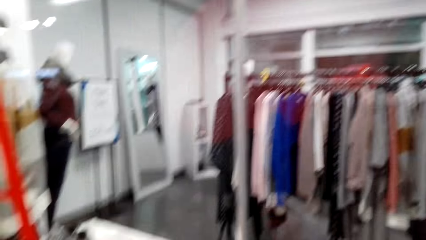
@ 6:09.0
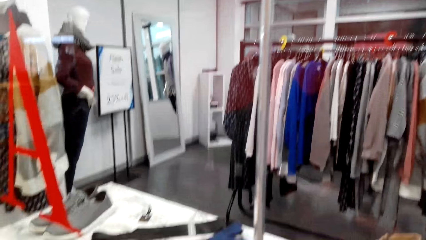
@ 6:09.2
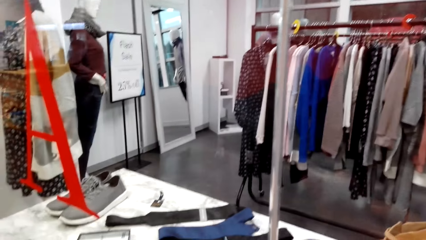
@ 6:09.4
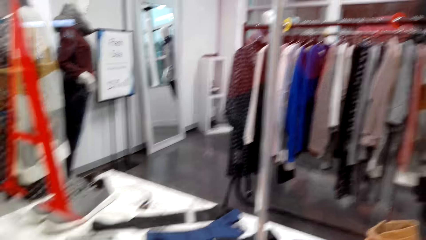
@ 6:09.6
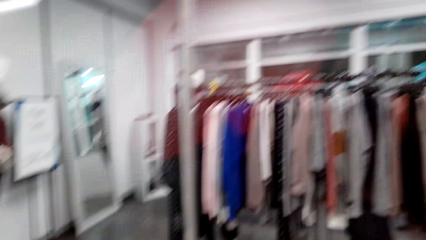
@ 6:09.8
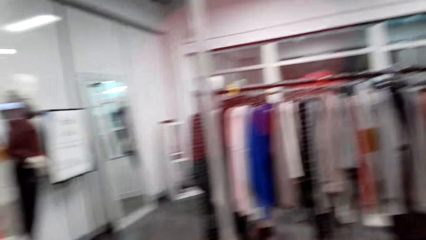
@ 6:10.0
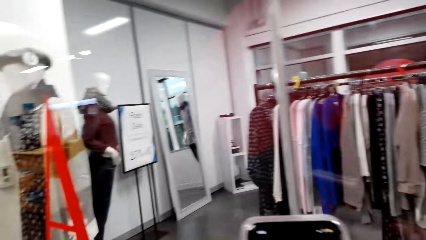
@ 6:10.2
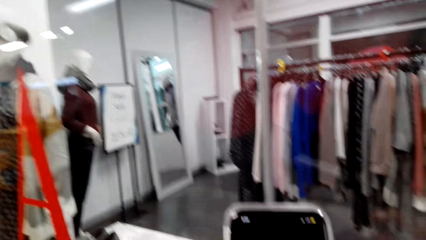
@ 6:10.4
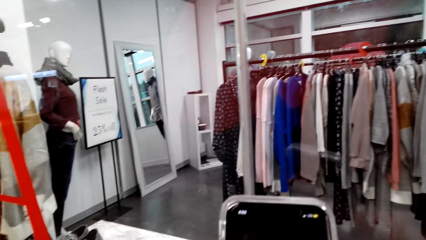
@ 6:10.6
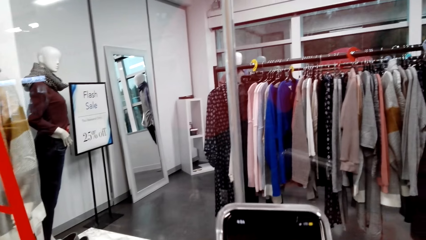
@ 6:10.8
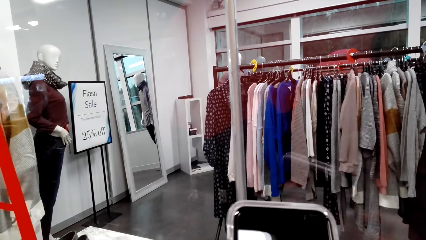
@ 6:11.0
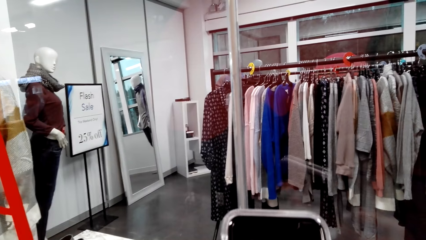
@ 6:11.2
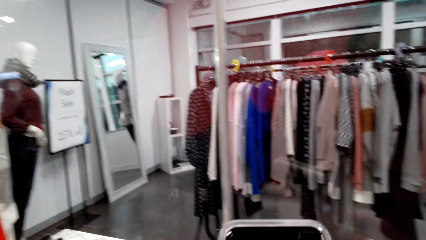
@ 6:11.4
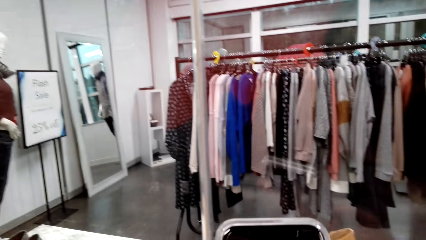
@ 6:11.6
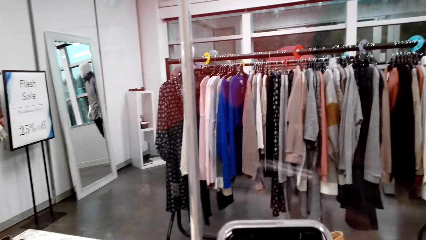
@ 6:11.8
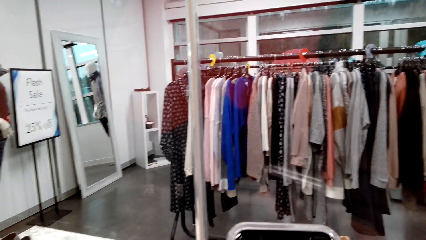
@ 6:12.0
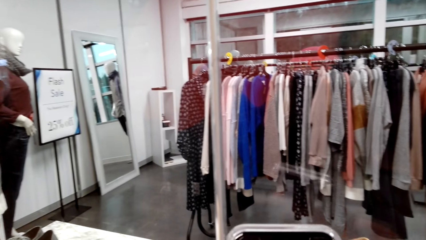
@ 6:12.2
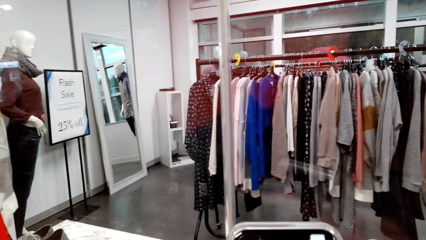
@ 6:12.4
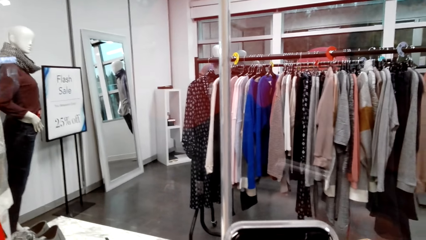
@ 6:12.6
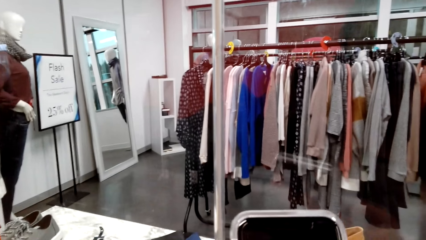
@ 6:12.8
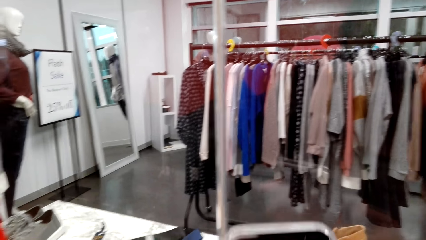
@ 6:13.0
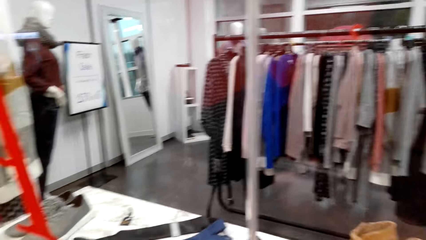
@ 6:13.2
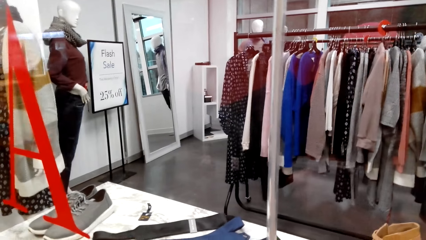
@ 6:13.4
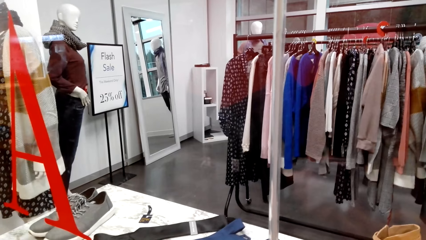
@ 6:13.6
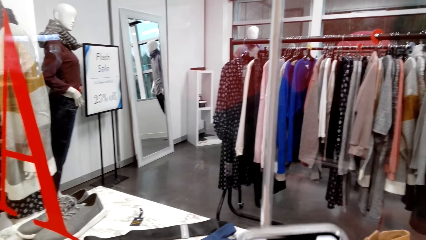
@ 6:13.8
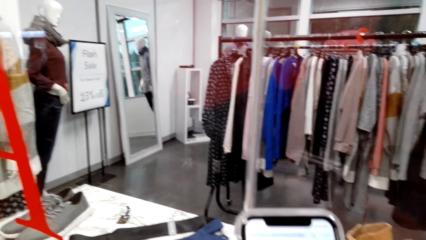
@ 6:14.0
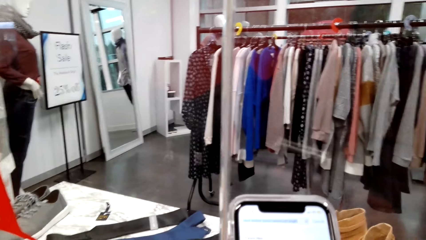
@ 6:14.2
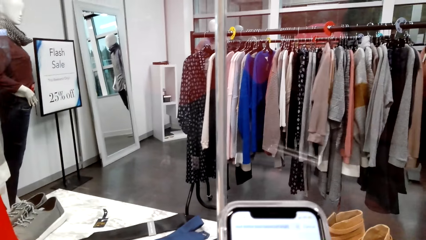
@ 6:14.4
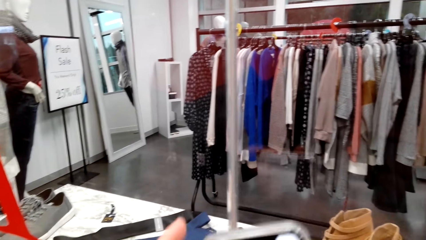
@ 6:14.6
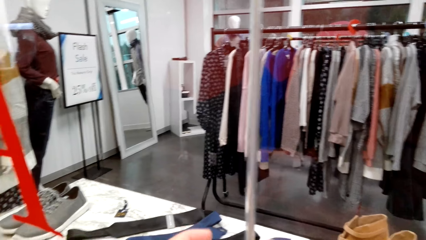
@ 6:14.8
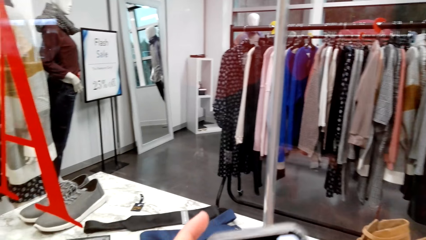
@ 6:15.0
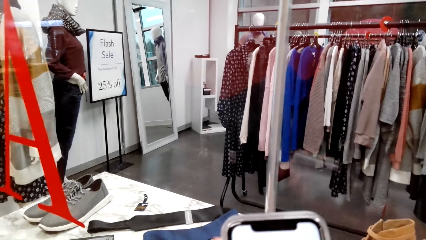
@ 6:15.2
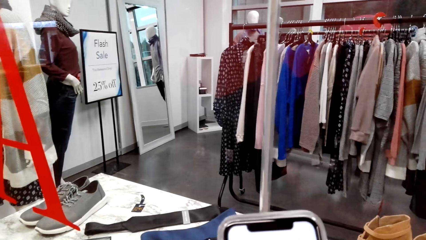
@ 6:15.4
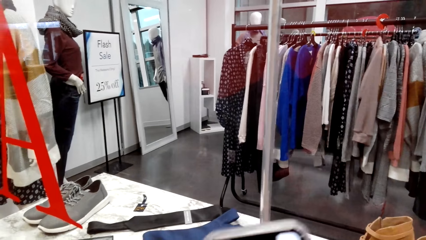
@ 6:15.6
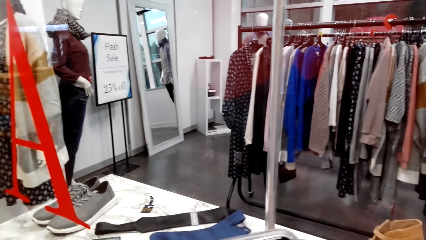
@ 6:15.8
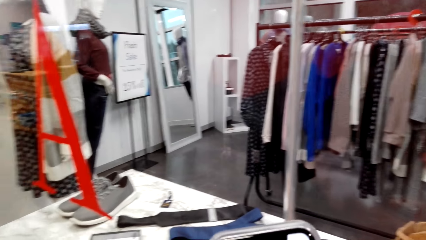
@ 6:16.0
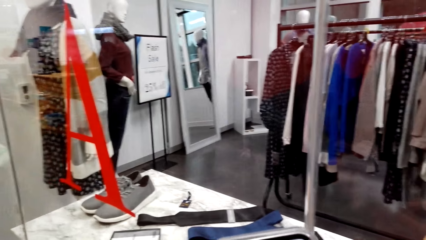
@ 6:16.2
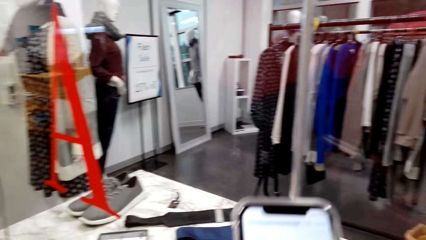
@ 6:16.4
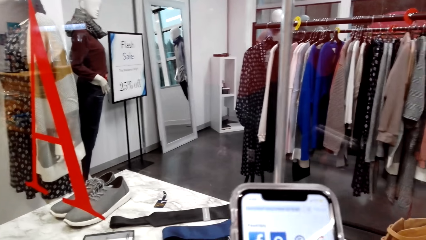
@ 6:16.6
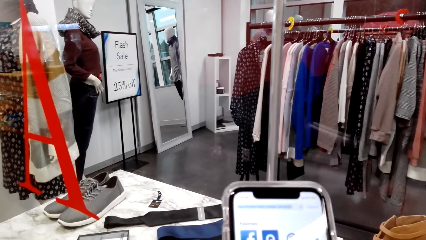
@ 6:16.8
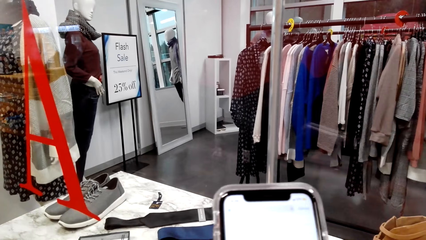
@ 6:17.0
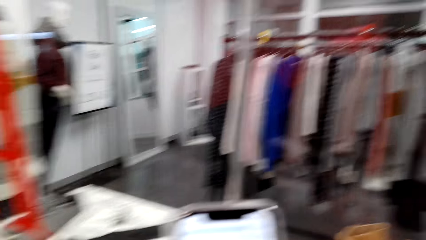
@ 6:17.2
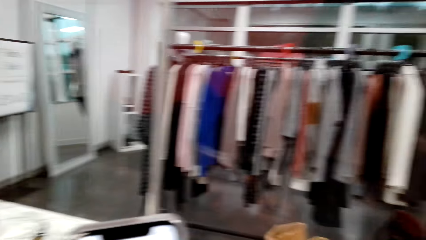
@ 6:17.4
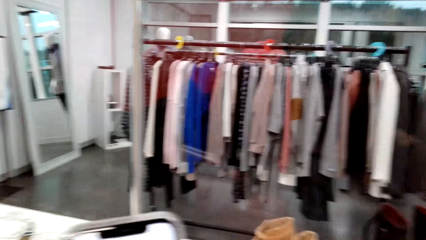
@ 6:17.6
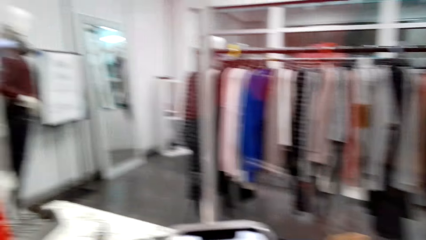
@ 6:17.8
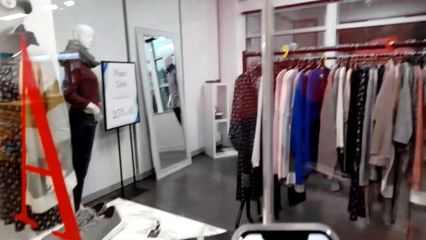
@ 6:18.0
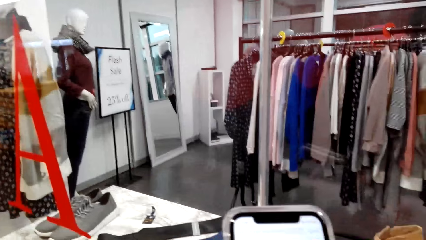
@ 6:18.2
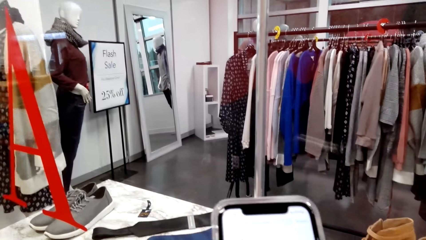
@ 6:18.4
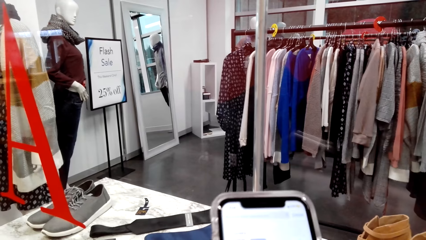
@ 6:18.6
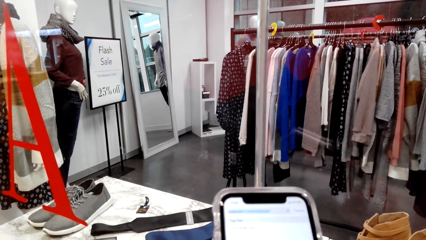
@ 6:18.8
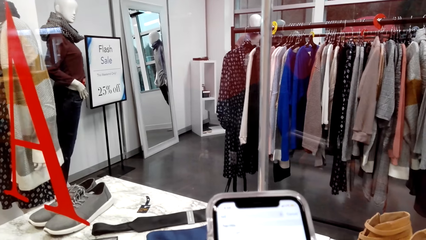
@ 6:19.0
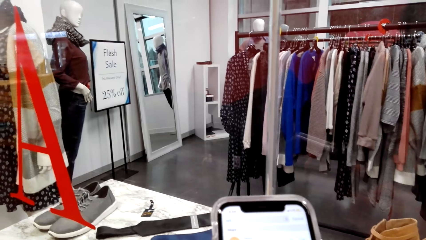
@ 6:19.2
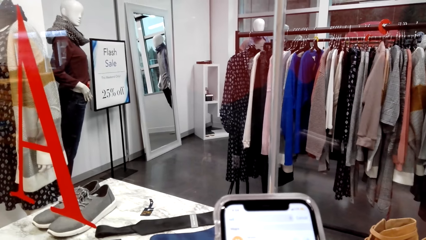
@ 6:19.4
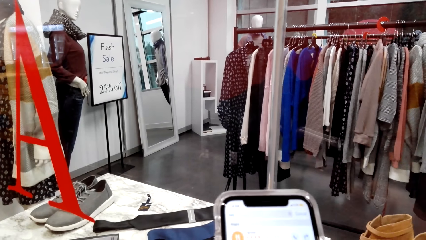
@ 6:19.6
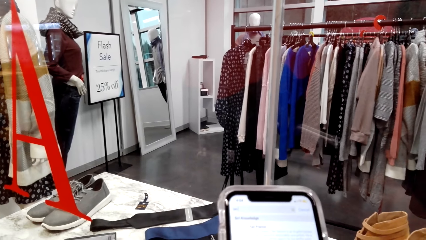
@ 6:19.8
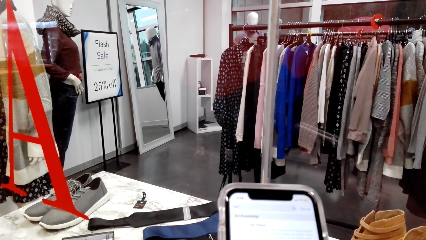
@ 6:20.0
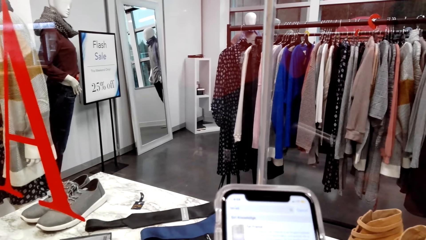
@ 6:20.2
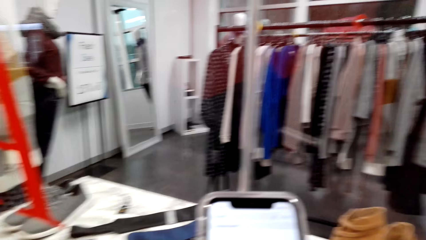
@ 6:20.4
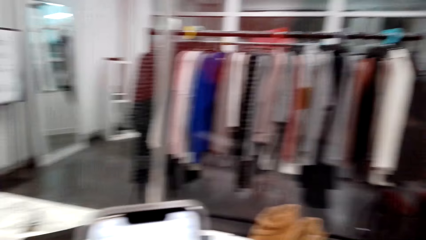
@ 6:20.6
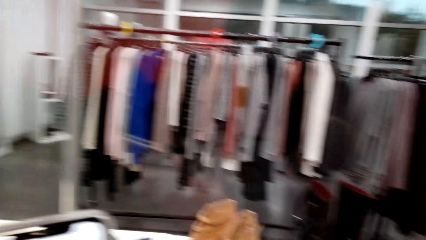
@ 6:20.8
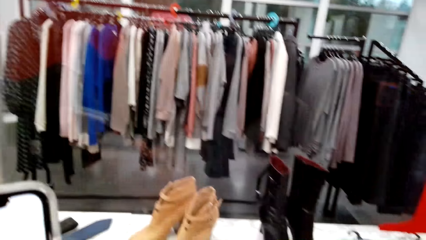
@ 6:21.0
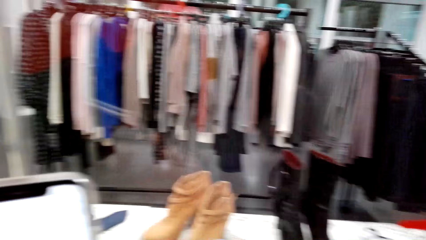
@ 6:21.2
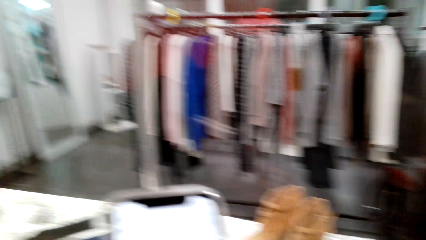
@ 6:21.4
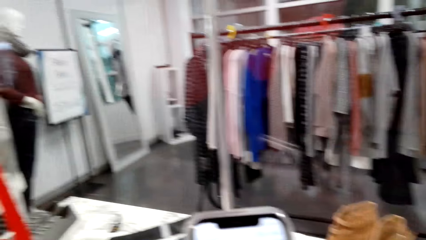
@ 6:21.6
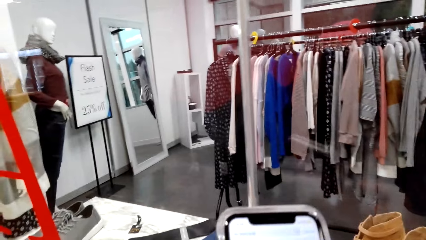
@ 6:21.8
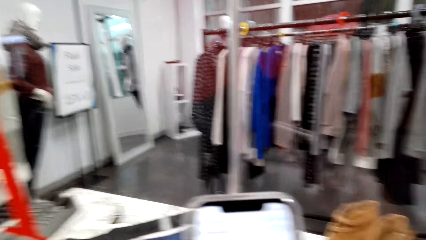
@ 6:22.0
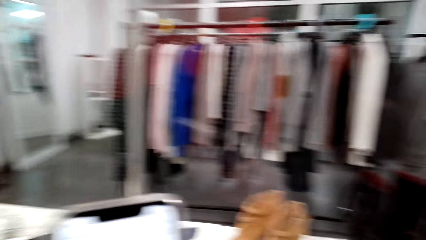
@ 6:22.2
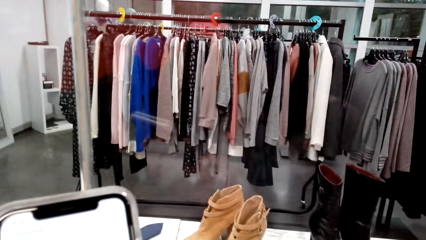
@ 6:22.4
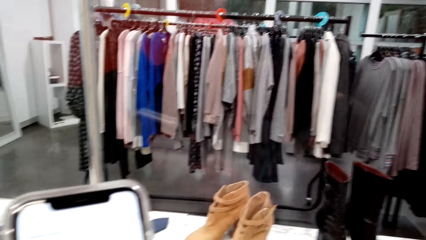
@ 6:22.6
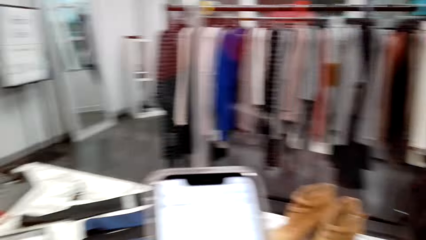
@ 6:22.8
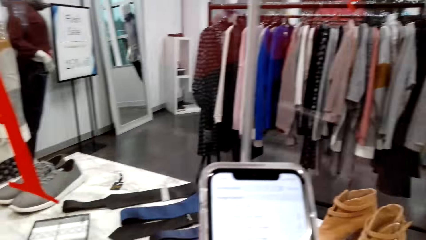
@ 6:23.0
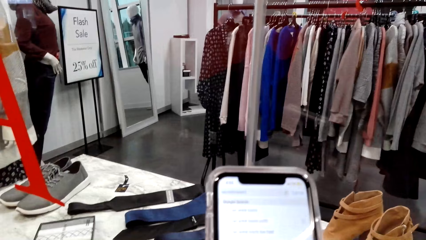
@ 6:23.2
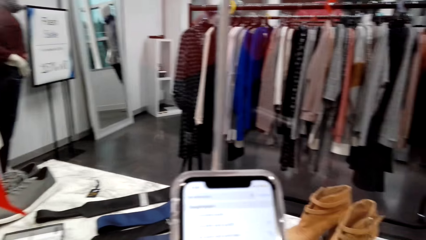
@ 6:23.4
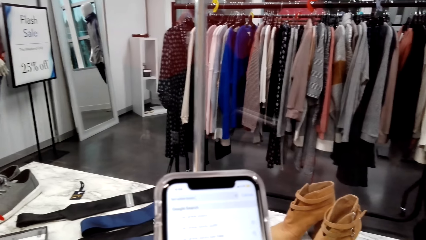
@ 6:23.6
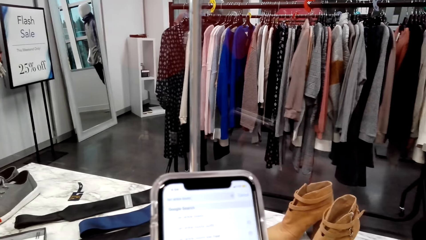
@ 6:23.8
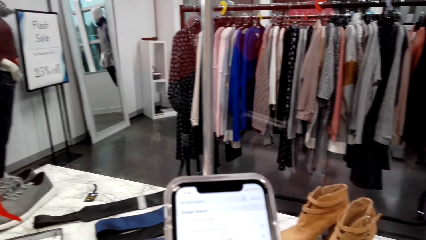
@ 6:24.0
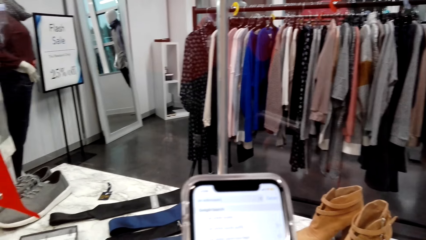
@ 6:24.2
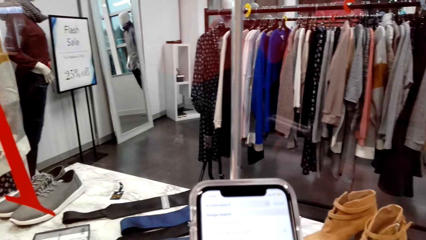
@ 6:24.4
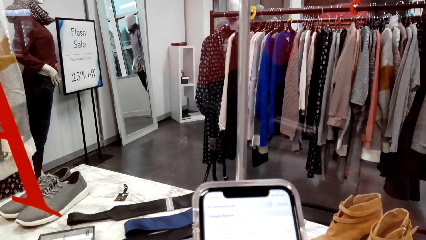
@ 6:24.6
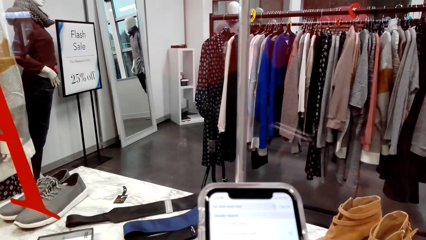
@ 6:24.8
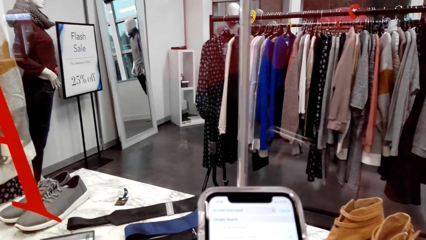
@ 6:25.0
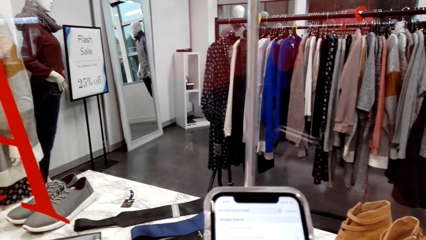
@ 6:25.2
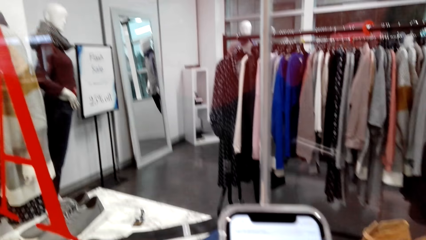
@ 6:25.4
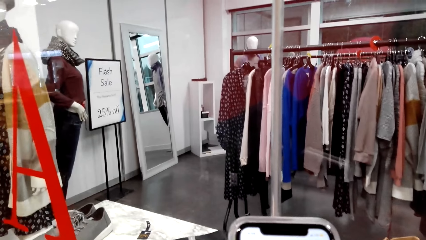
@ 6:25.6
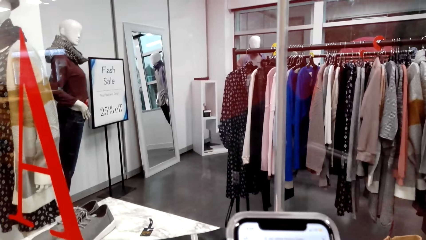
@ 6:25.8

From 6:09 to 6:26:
The camera wearer operates a mobile phone with her hands. She looks around a supermarket. She operates the mobile phone with her hands.
